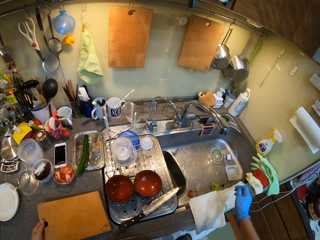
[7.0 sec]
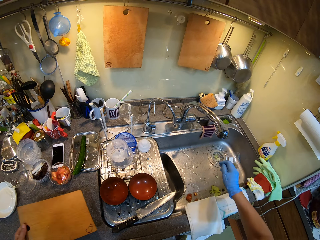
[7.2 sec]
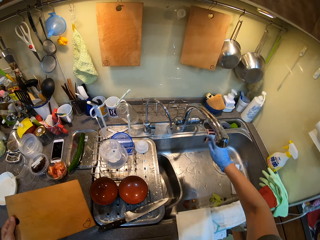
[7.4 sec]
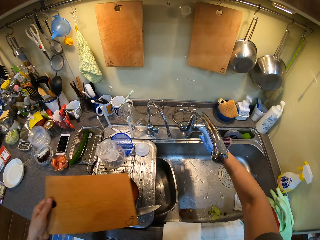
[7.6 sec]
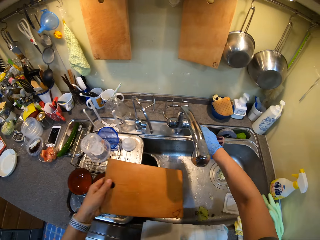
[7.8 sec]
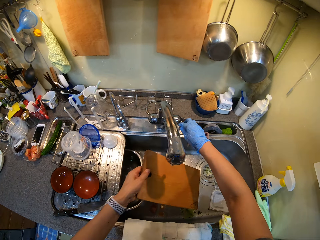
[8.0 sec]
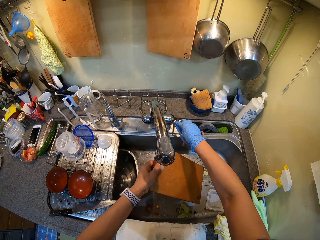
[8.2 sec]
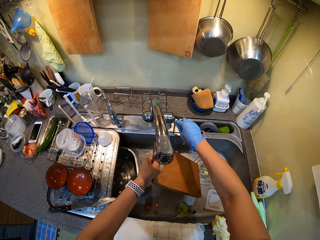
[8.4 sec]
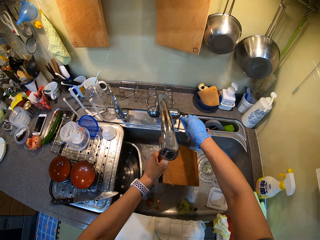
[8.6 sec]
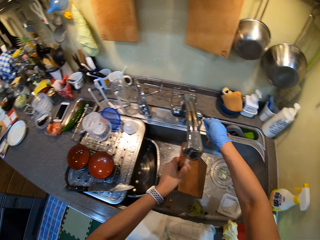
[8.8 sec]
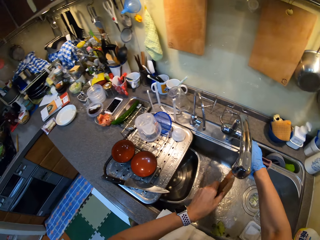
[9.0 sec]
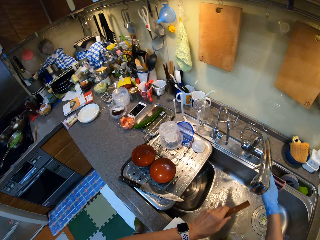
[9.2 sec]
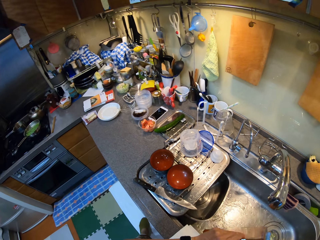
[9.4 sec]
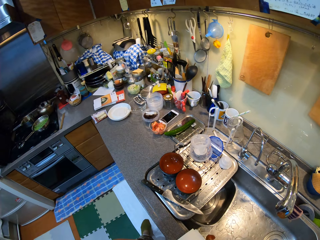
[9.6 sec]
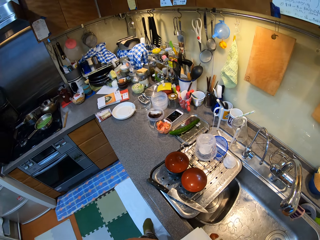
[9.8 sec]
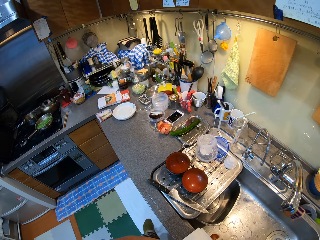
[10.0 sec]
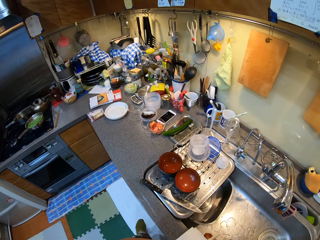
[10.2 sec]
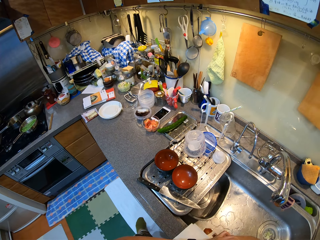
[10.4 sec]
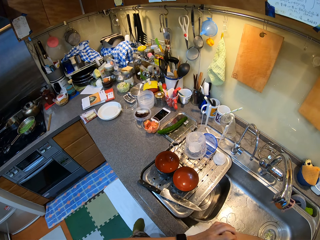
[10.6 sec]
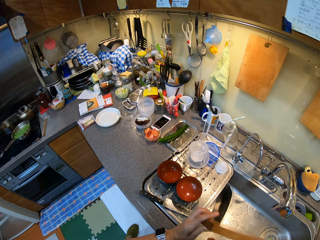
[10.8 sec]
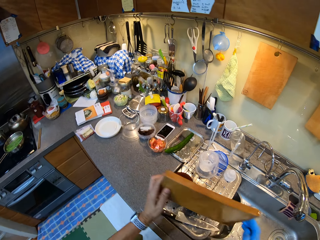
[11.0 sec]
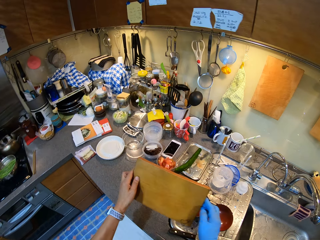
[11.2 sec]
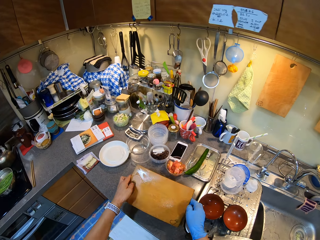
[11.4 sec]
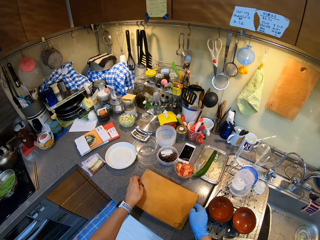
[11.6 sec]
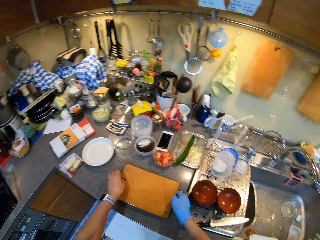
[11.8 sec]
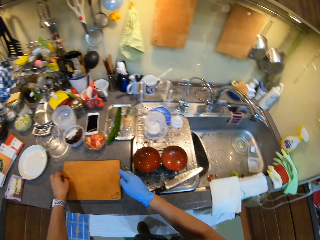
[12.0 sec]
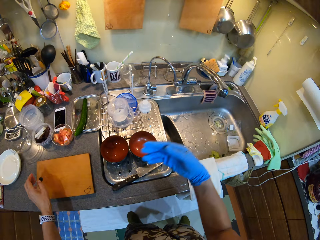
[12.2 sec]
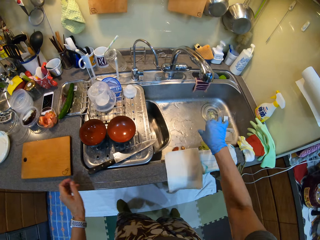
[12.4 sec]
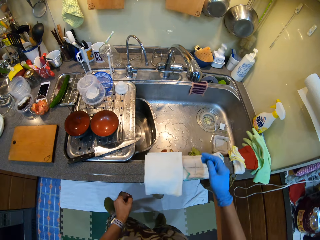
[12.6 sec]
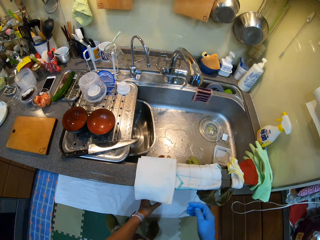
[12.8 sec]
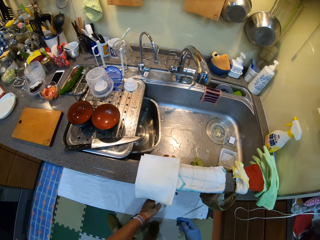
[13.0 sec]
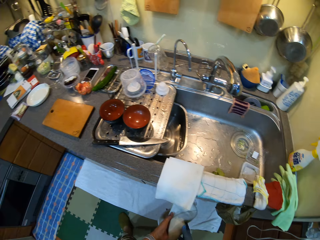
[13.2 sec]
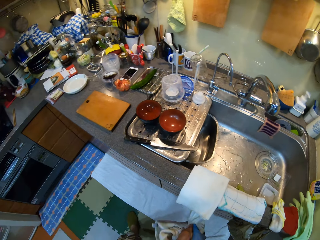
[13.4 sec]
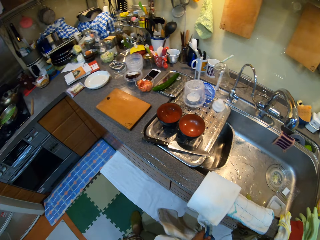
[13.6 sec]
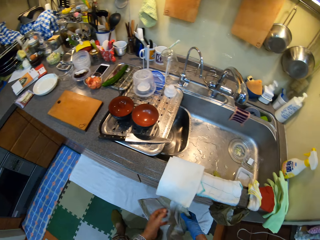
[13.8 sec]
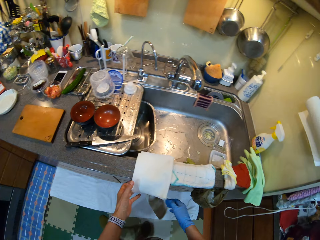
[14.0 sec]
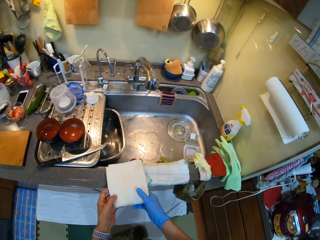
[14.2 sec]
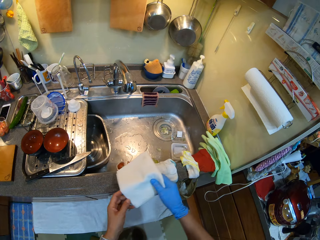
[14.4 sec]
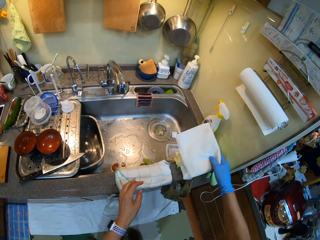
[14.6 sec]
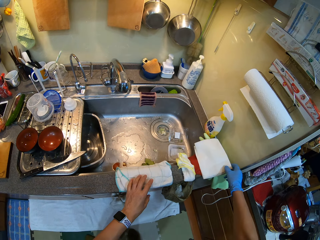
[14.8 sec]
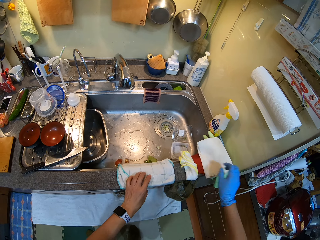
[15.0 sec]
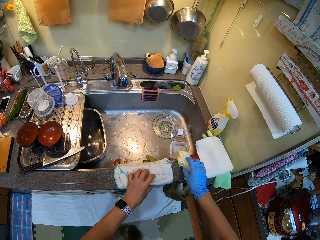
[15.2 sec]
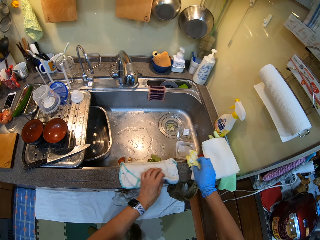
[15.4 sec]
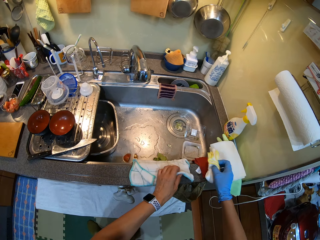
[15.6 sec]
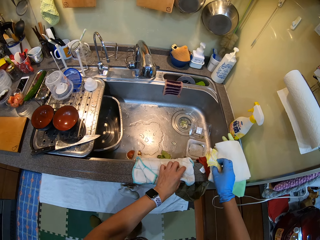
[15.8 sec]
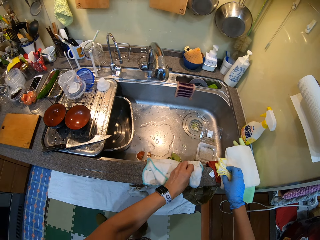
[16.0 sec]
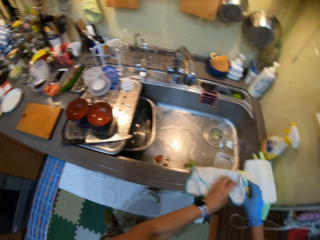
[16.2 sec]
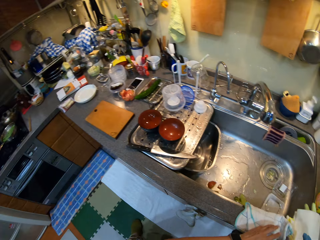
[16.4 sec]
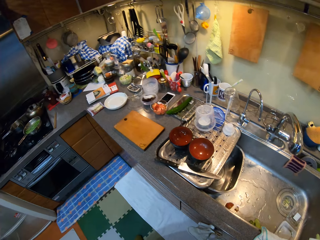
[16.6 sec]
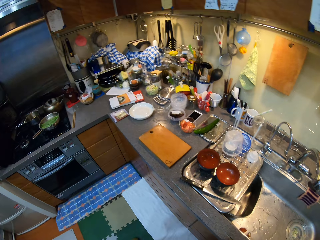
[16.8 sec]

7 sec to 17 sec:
The camera wearer washes the chopping board. She places the chopping board on the counter top. She dries her hand with a towel. She moves the kitchen towel aside on the counter top.

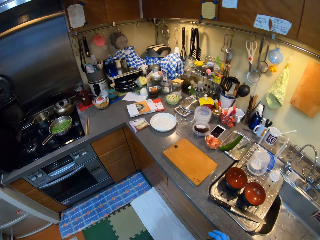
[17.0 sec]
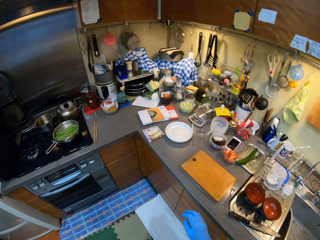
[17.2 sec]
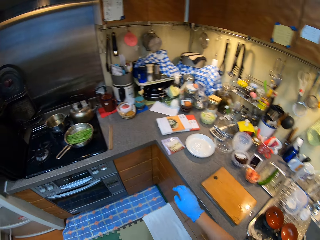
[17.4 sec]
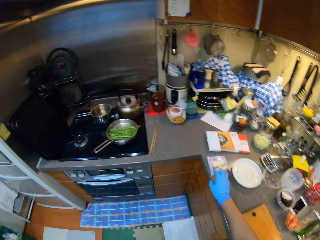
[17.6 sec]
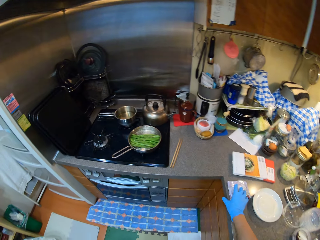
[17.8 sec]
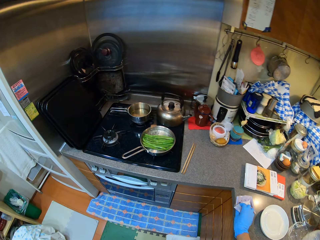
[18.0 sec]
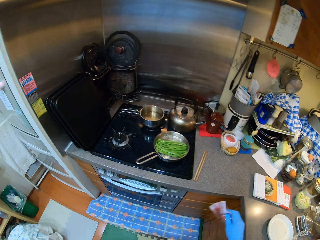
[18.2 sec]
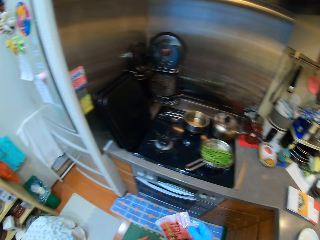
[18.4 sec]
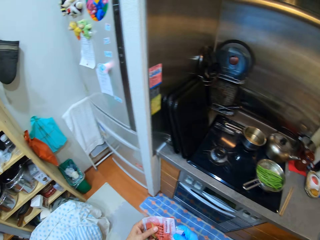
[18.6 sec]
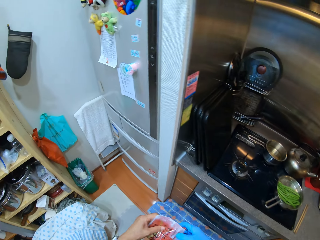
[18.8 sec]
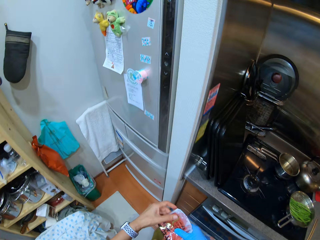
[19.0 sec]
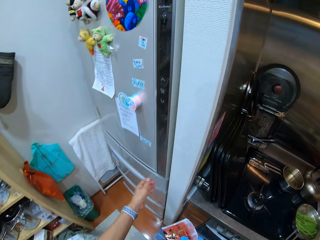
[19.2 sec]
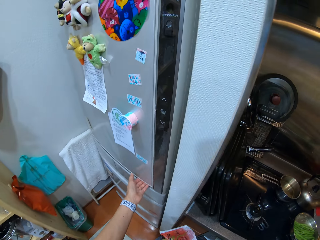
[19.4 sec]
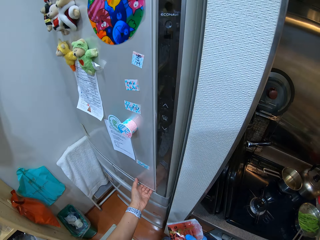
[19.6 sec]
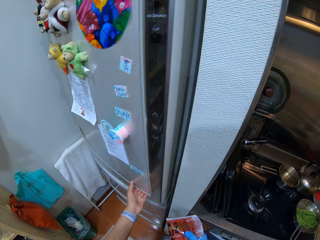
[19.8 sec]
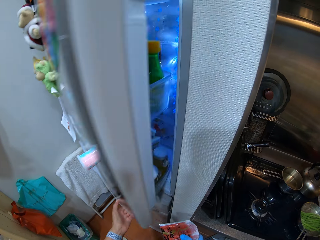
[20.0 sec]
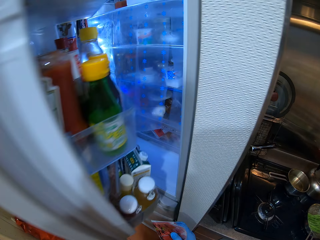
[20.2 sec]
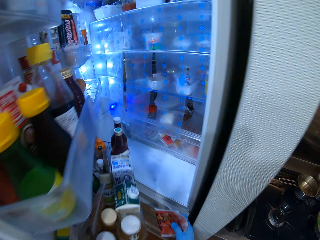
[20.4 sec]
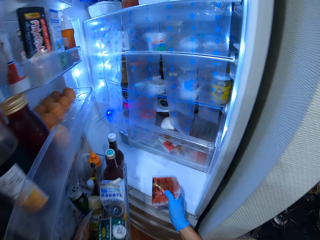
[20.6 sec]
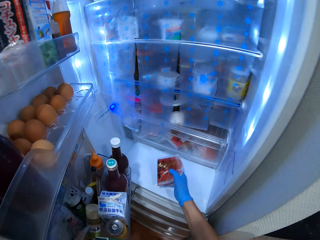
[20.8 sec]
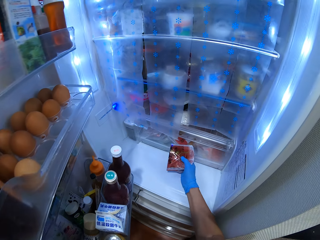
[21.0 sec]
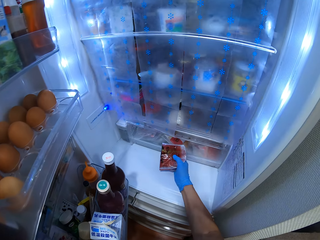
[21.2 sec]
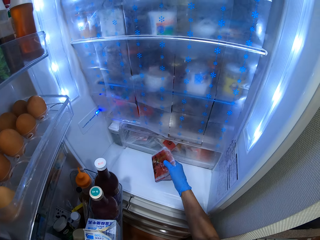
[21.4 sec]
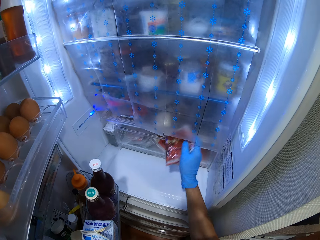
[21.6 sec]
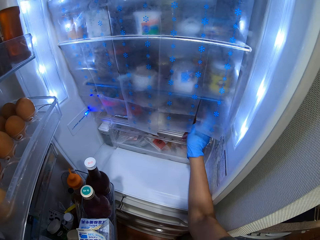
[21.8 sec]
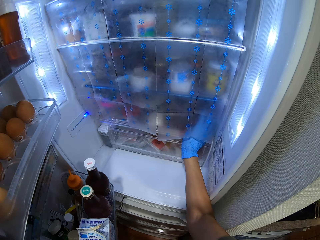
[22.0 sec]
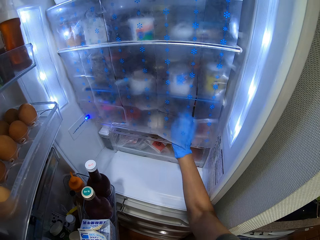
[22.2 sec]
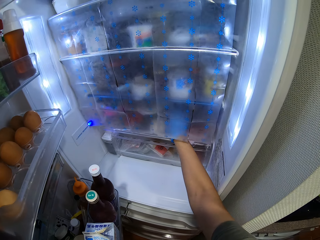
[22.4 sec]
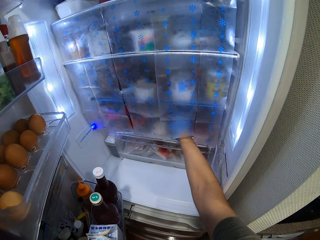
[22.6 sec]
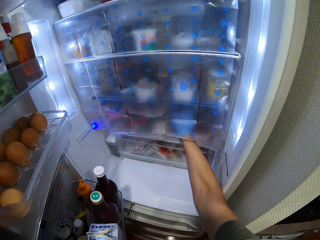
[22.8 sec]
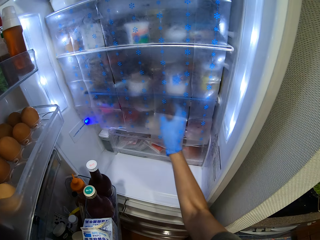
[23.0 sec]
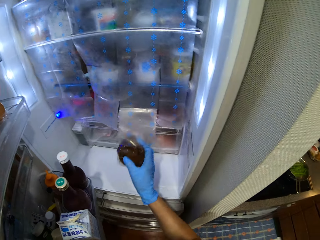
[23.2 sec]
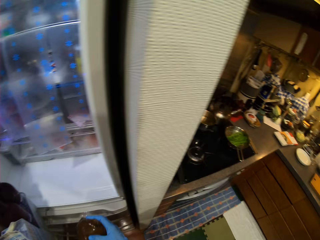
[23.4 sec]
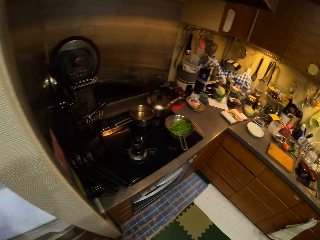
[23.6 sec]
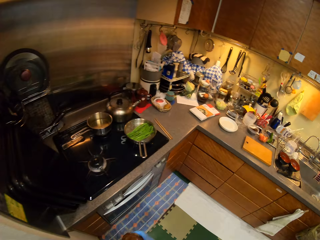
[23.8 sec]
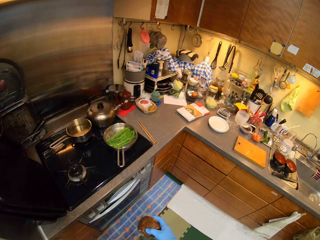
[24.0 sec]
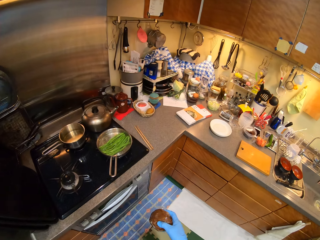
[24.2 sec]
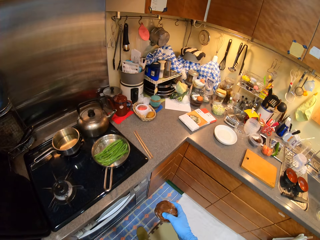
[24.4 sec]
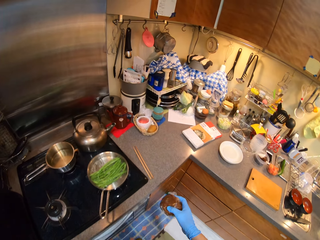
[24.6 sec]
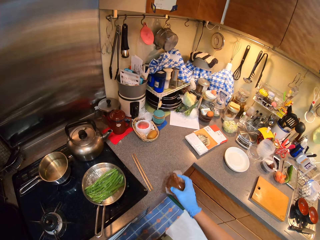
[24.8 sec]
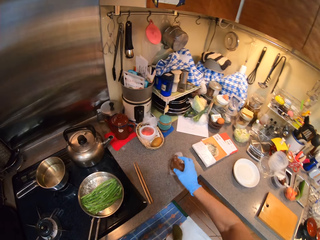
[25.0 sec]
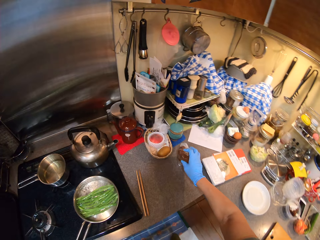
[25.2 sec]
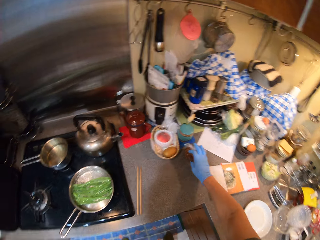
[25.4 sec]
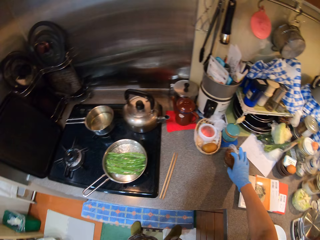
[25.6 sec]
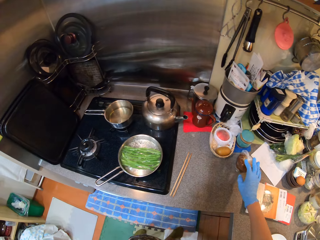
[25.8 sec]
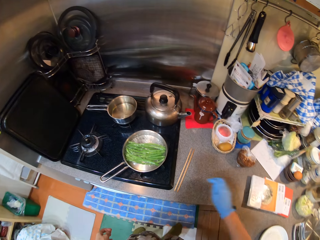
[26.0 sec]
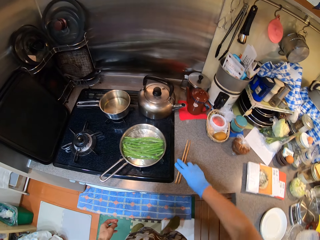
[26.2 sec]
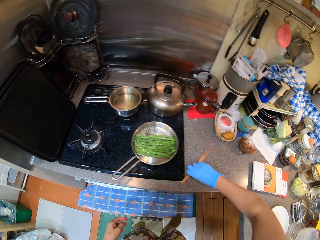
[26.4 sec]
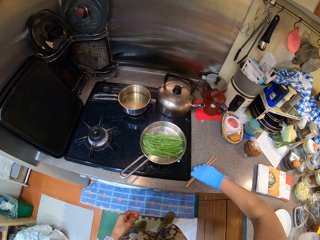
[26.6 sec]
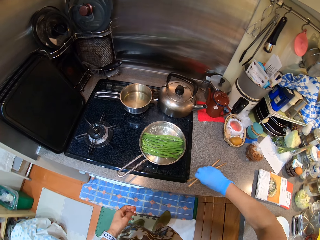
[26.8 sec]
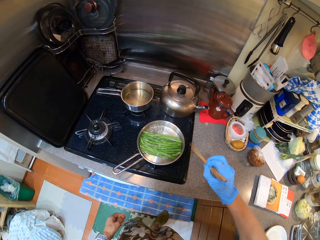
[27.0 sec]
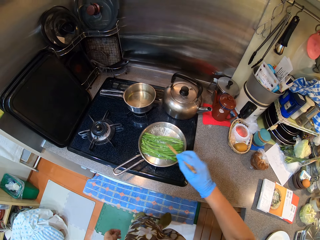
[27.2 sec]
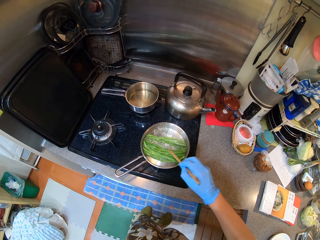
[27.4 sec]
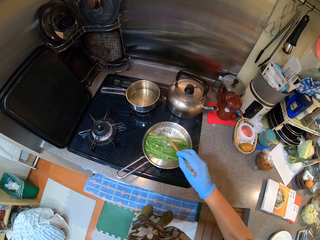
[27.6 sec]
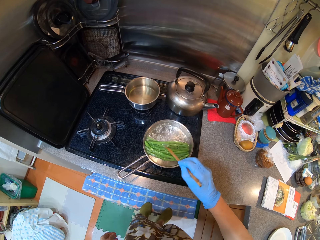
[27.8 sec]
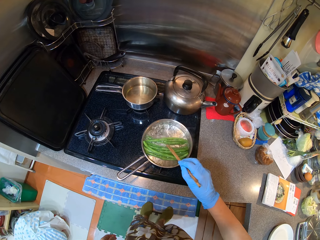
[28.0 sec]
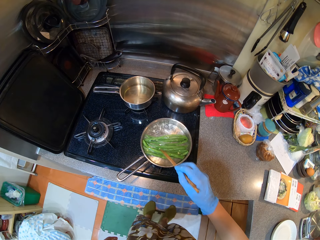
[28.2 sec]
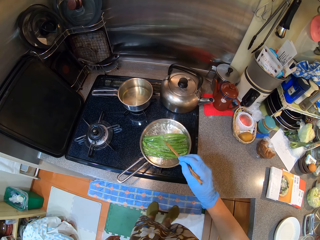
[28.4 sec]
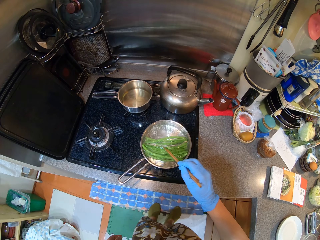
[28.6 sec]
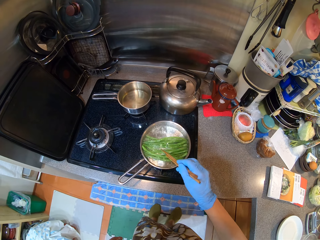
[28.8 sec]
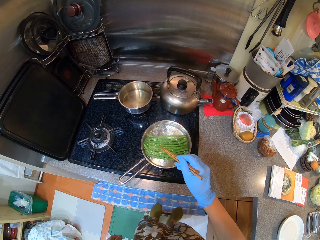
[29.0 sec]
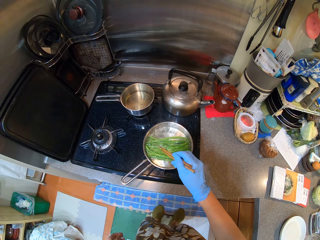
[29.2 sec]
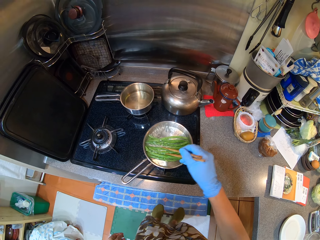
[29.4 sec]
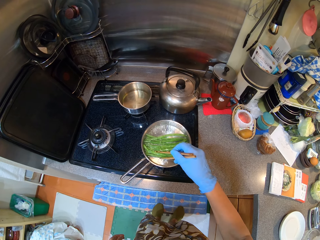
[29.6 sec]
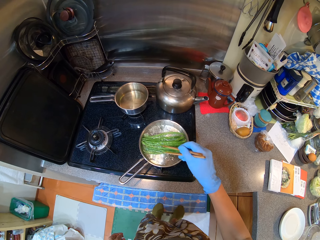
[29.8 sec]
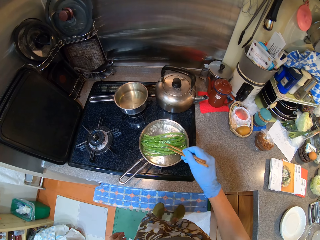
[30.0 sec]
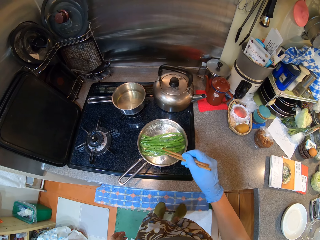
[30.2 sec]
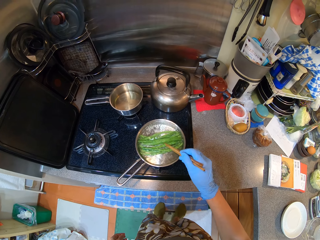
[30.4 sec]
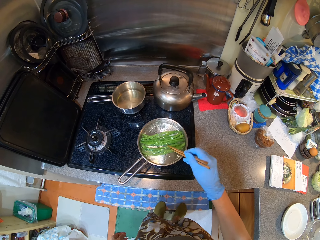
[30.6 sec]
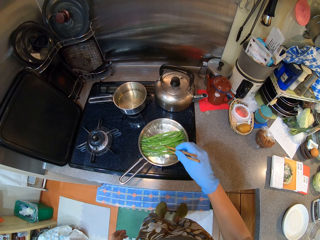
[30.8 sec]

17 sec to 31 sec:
The camera wearer walks in the kitchen. They pick up the packet on the table. They open the fridge. They put paper in the fridge. They pick up an object. They close the fridge. They walk in the kitchen. They place a wrapped tomato on the counter top. They pick up a Chinese stick. They stir the French beans with the Chinese stick.
